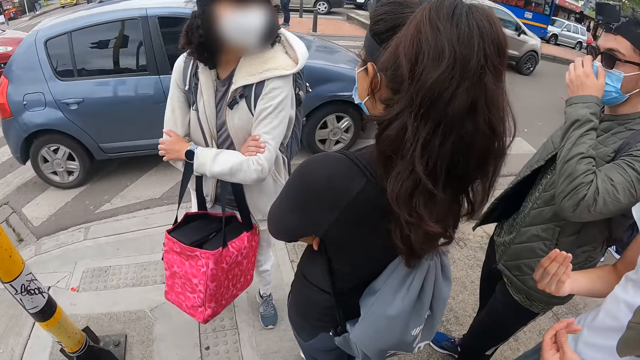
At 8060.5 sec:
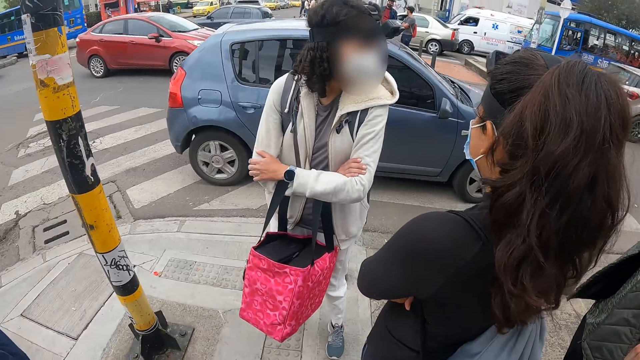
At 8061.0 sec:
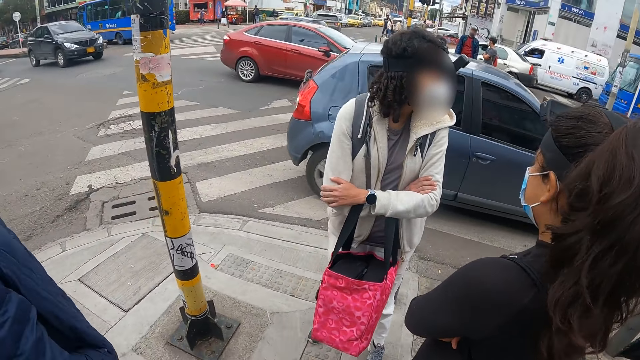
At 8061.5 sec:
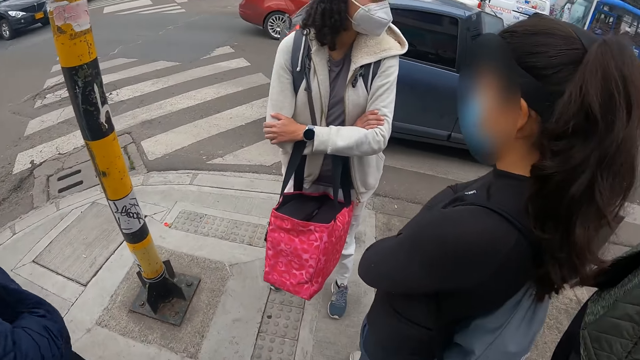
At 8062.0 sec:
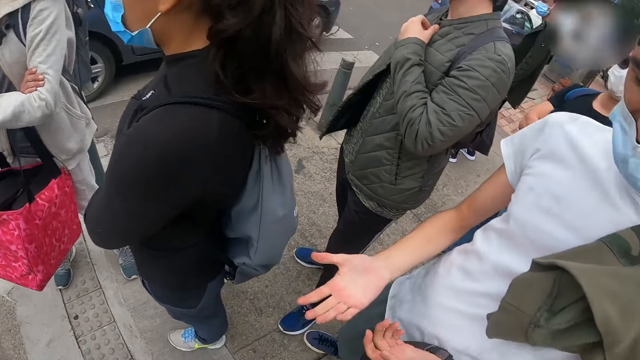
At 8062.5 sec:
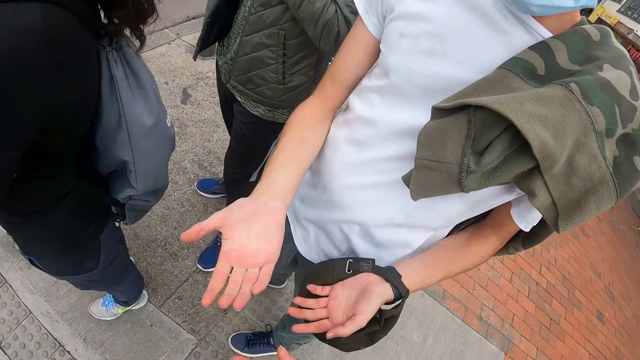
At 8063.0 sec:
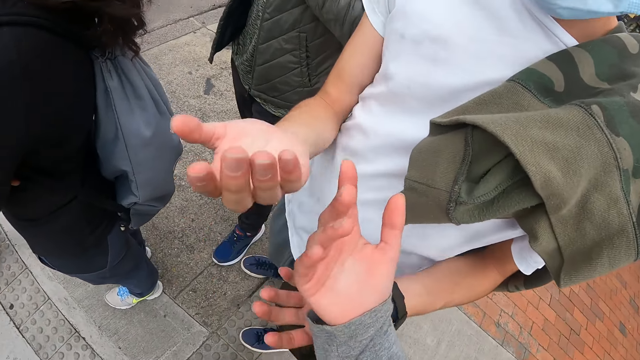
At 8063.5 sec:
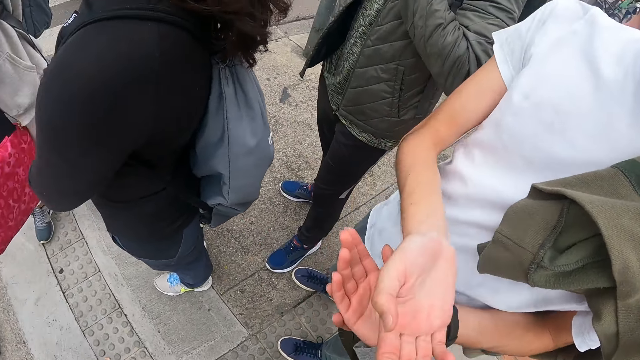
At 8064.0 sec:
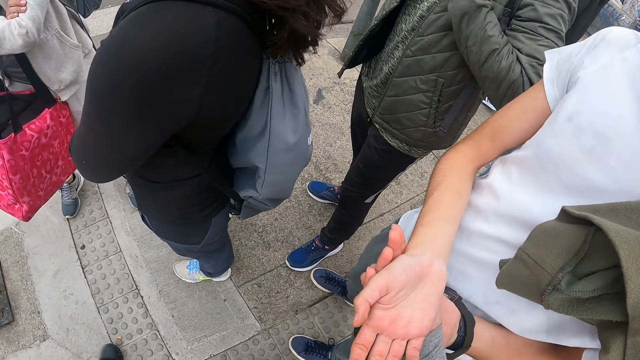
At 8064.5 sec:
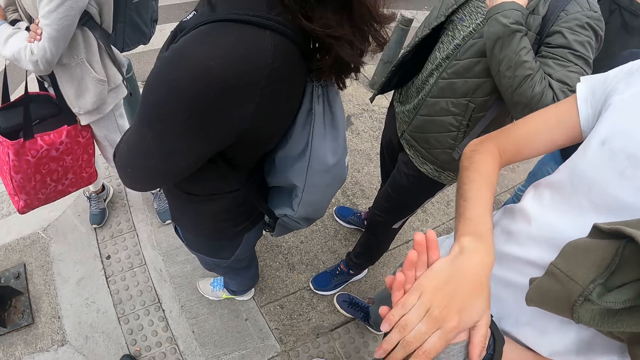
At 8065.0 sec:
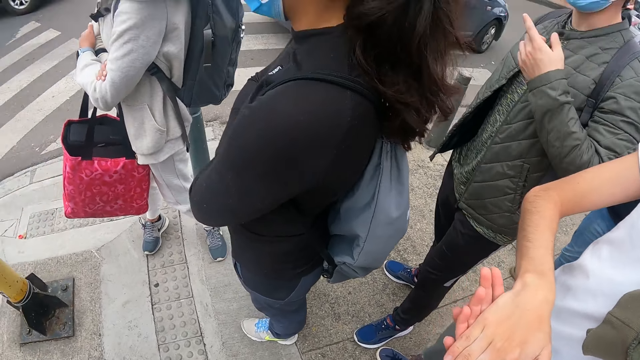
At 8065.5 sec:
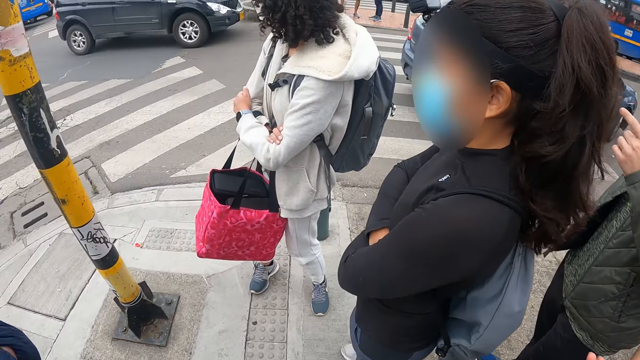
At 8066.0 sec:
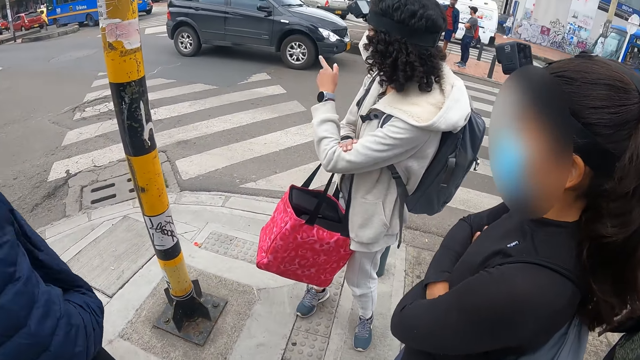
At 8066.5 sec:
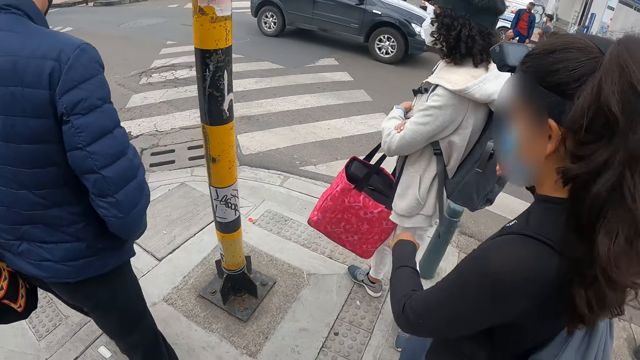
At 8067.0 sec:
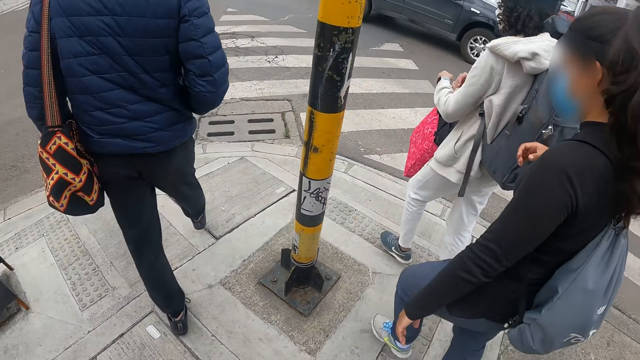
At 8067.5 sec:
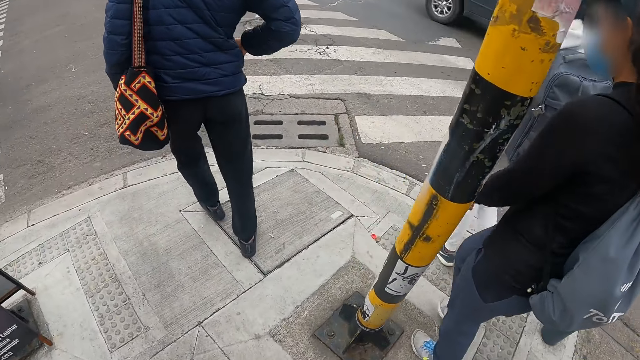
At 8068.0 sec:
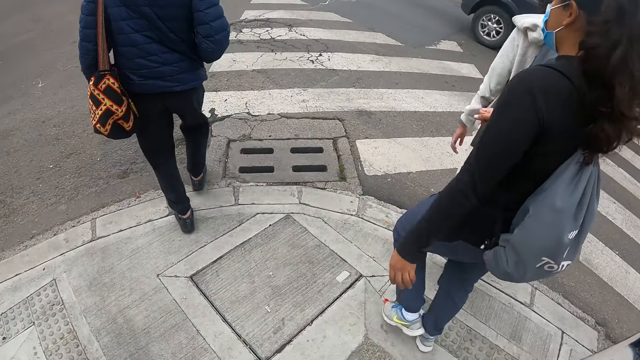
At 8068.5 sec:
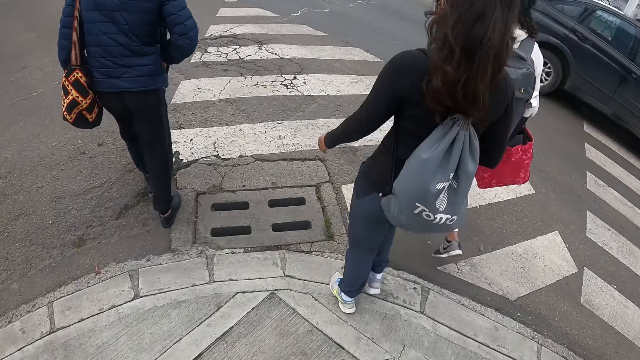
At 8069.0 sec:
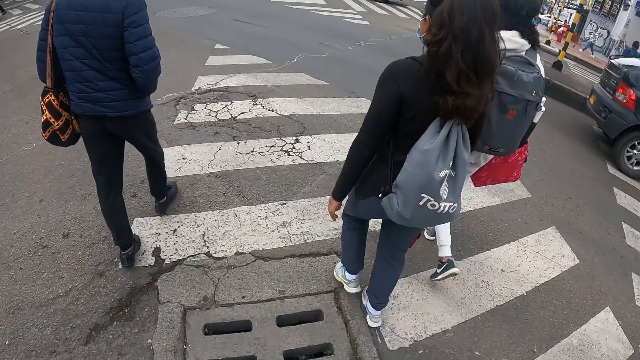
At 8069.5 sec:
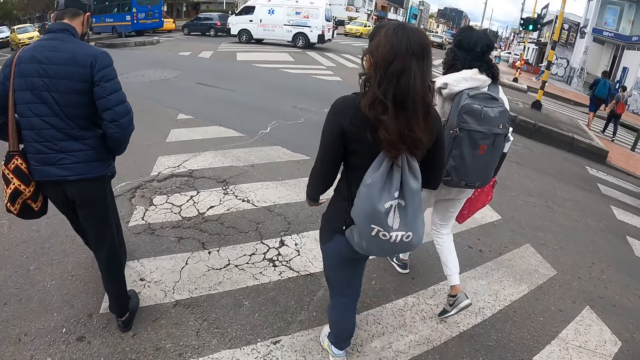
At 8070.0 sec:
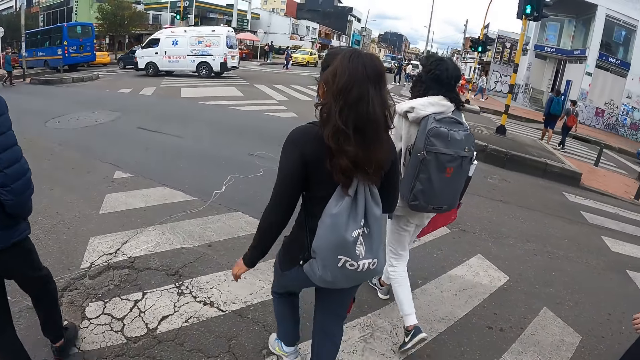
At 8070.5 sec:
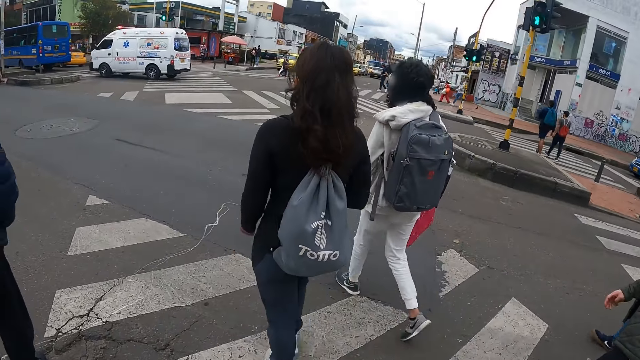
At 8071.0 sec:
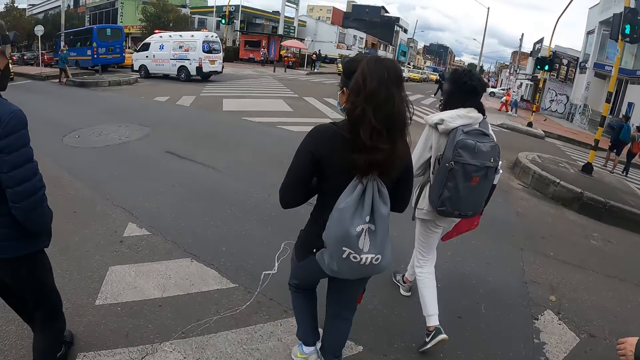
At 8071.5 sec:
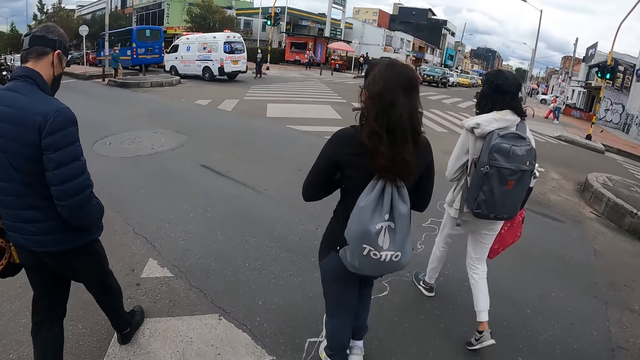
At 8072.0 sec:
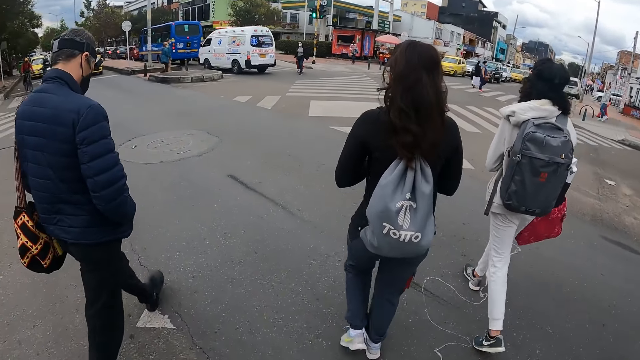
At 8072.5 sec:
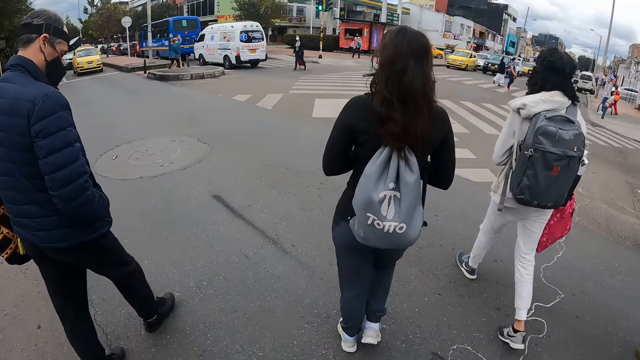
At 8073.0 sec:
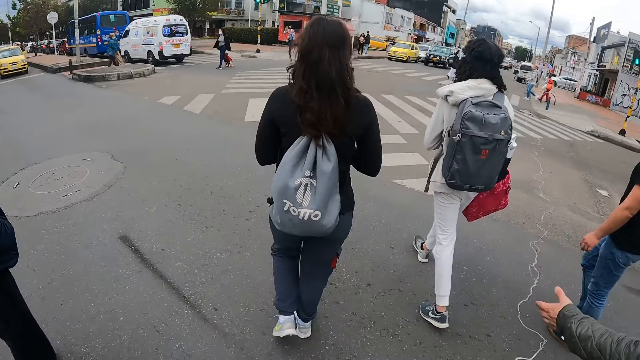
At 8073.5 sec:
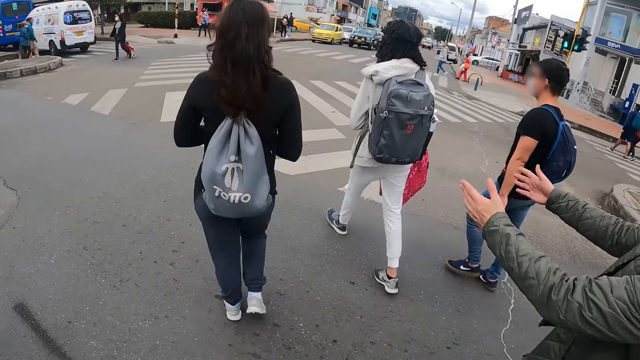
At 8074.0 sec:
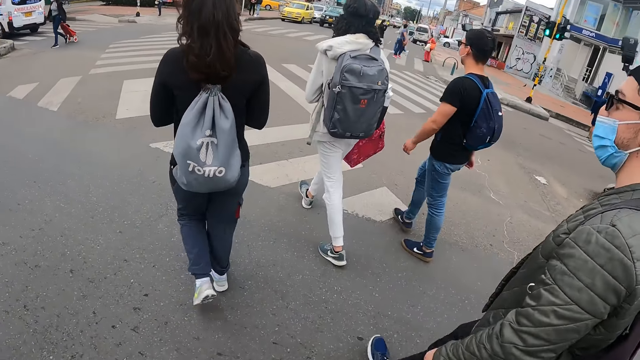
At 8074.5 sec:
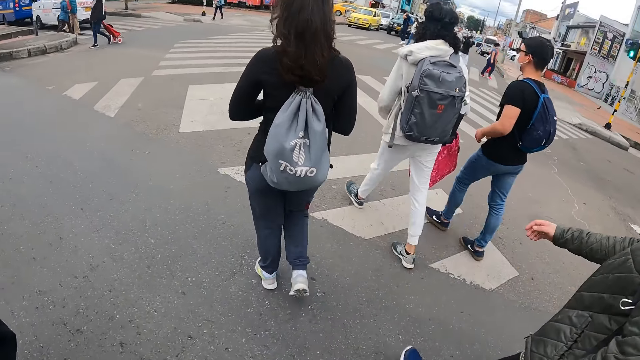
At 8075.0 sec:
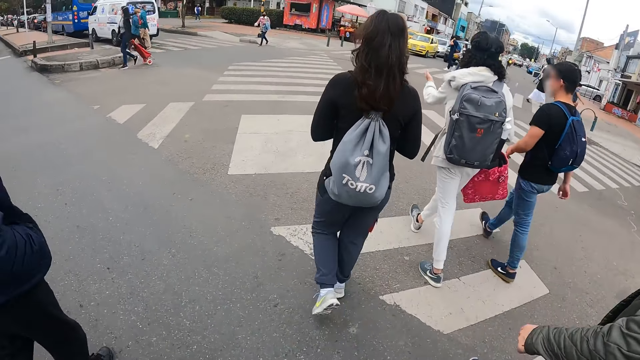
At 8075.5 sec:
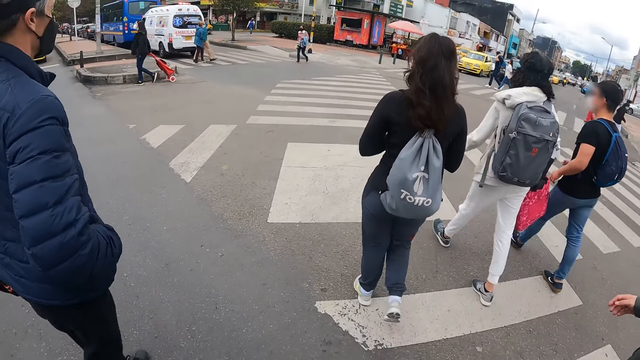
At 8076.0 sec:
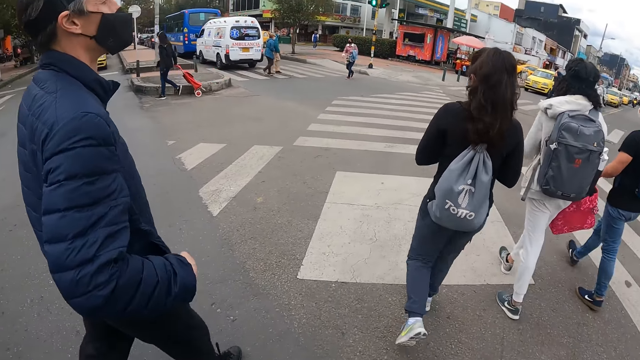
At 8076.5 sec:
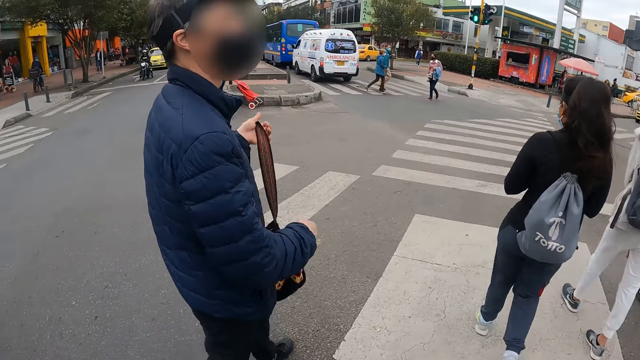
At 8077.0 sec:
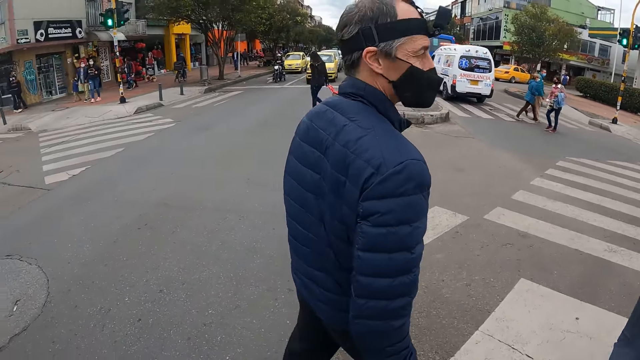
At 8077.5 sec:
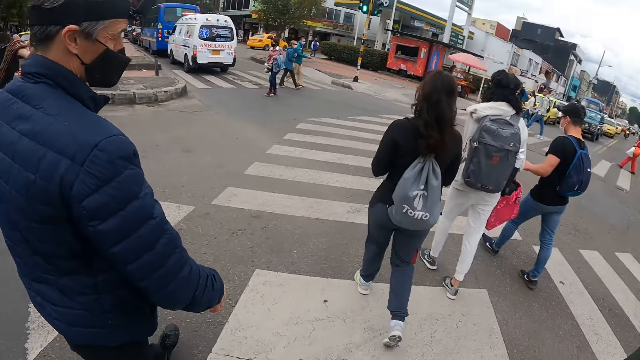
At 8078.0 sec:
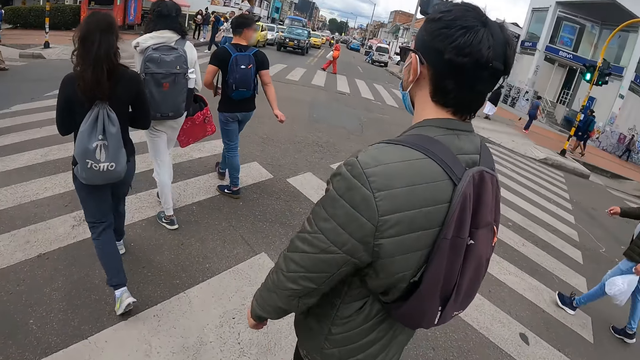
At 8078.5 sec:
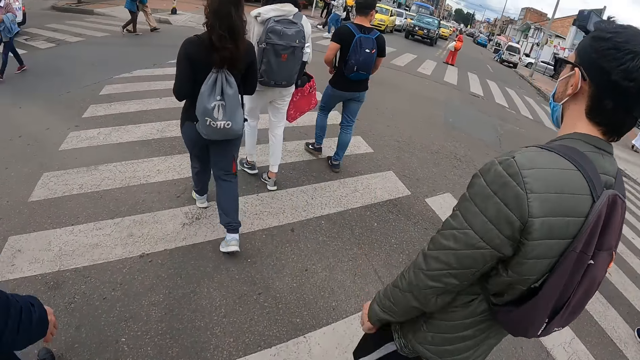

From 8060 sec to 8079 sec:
A man touches on the mask. The camera wearer interacts with another man. They hold hands with another man. They move around. A lady looks around. Another lady looks around. Another man moves around. Another man moves around. Another man moves around. Another man moves around. Another man moves around. Another man moves around. Another man moves around.
